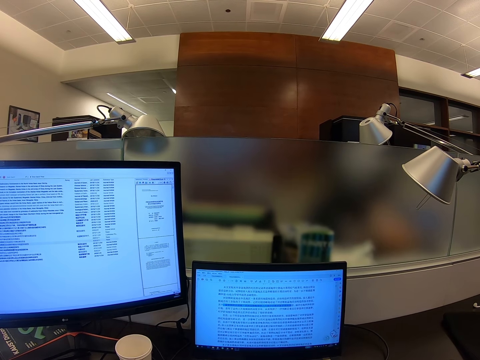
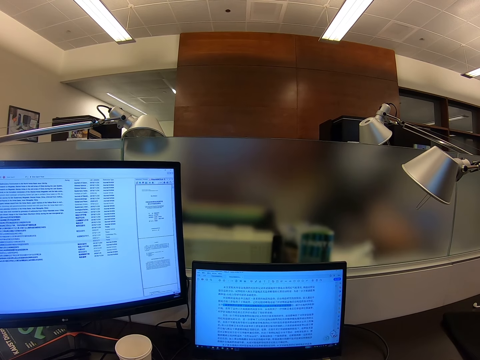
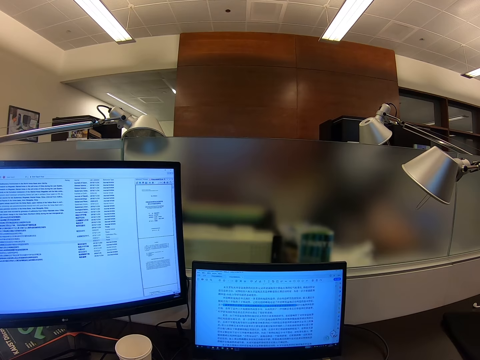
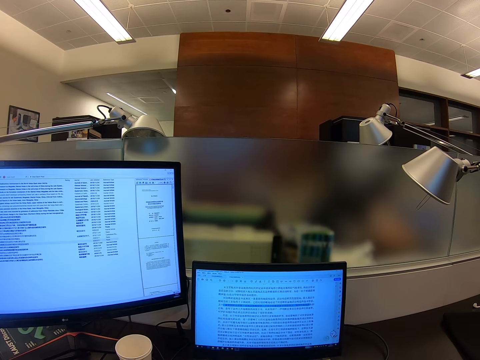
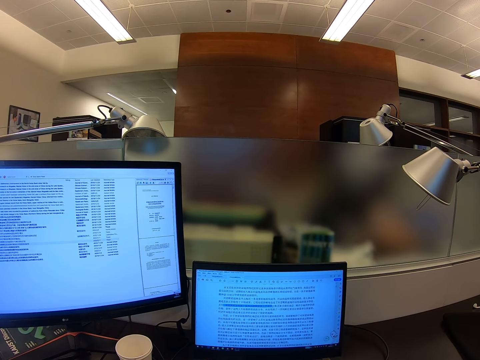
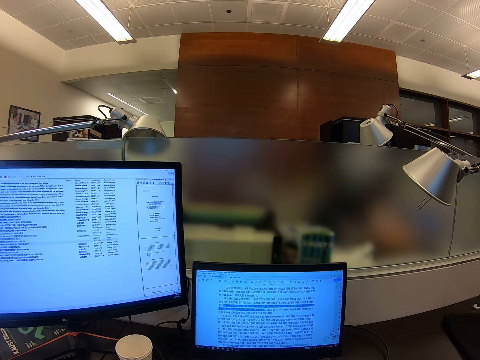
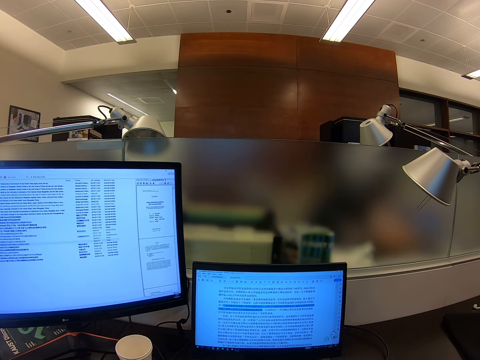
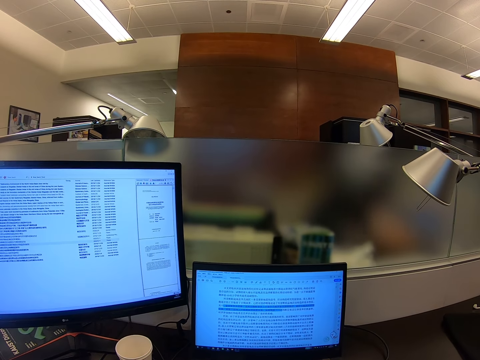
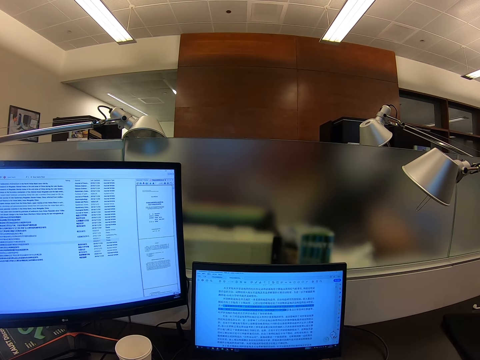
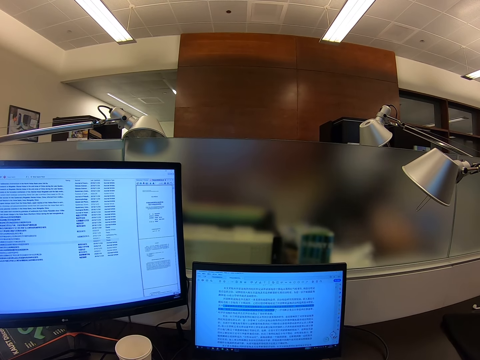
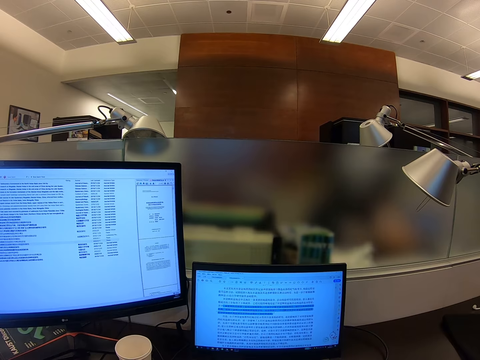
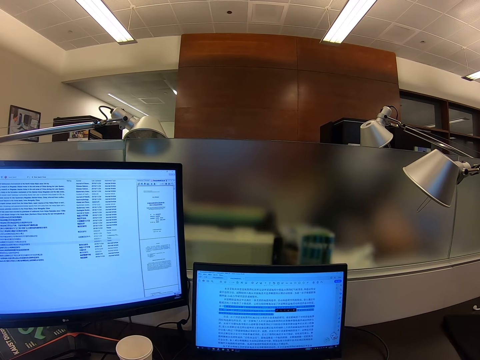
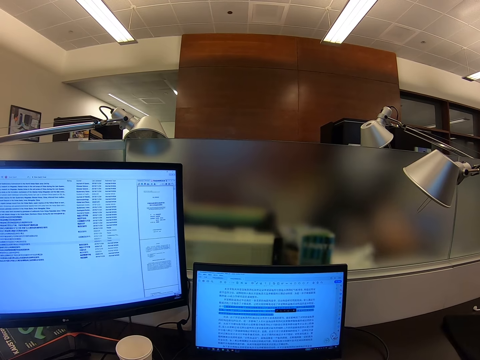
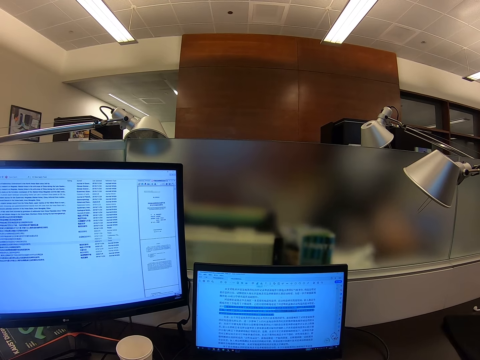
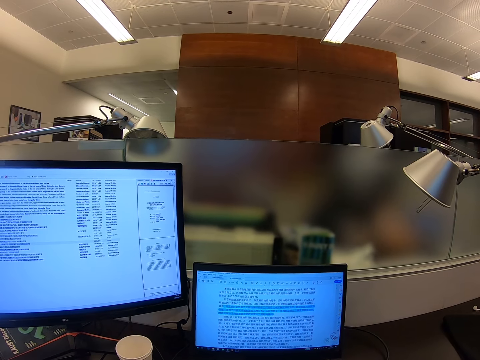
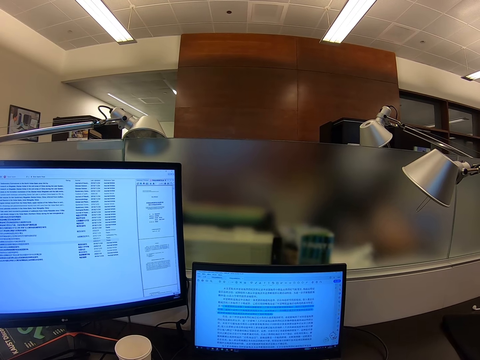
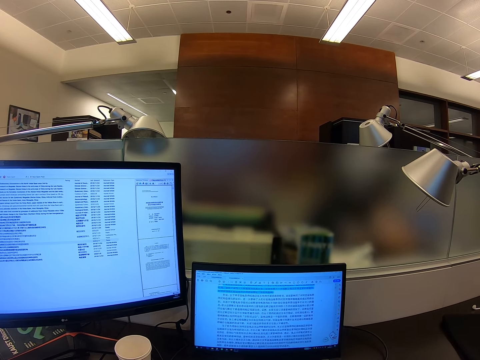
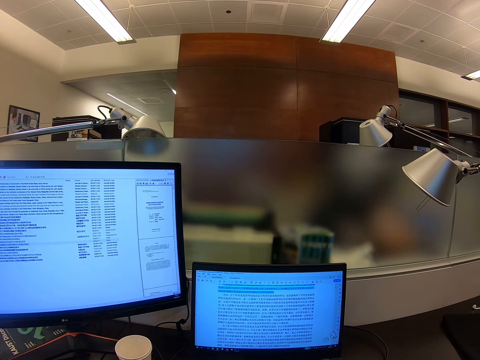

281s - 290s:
The camera wearer stares at the monitor.

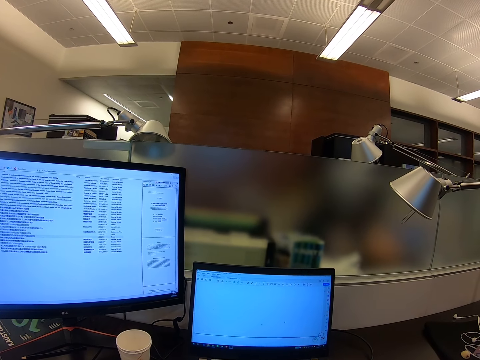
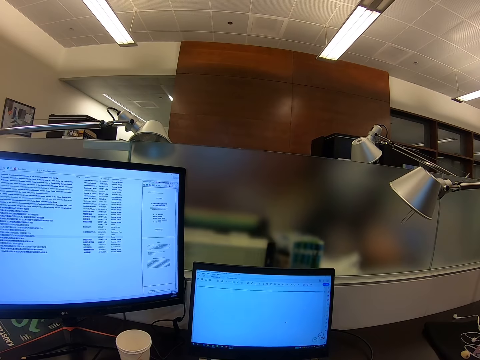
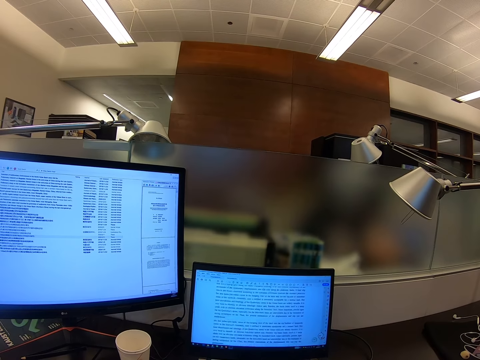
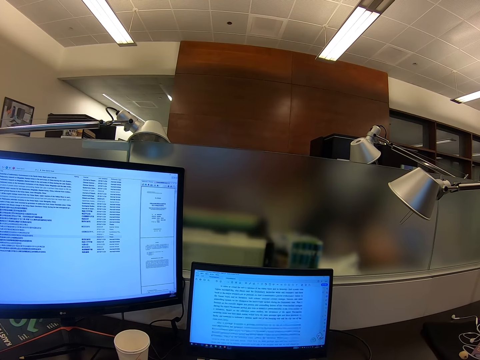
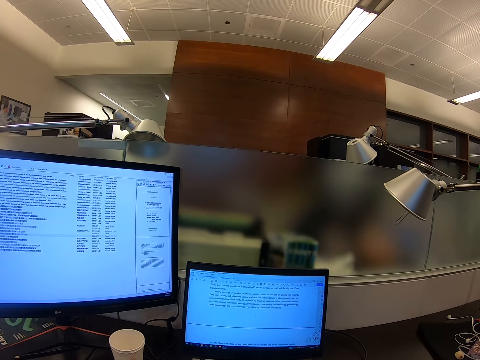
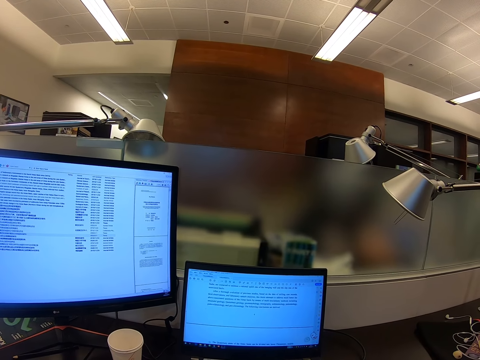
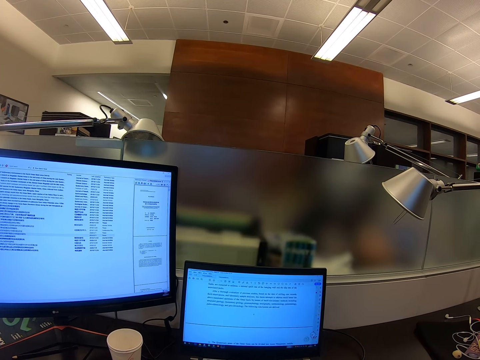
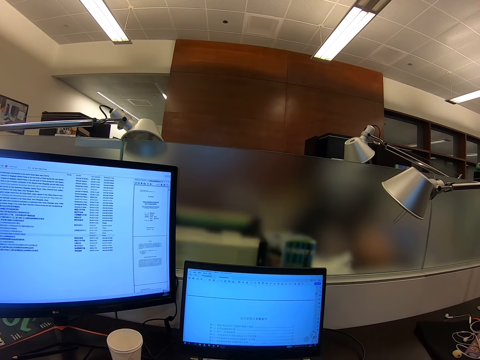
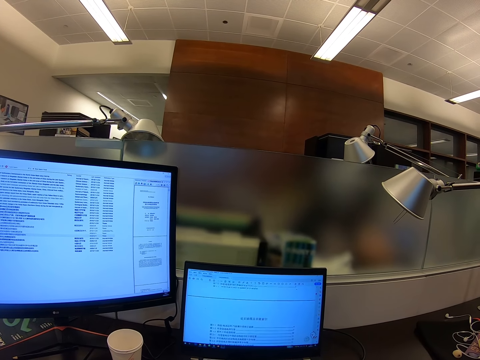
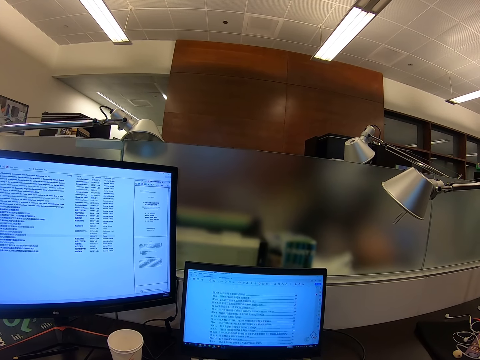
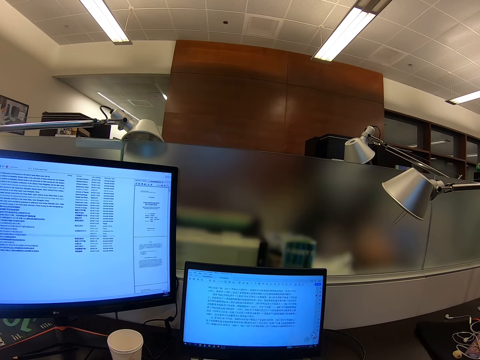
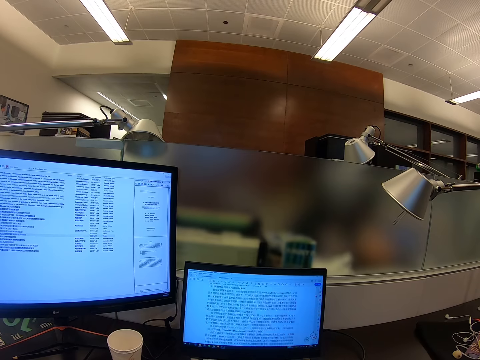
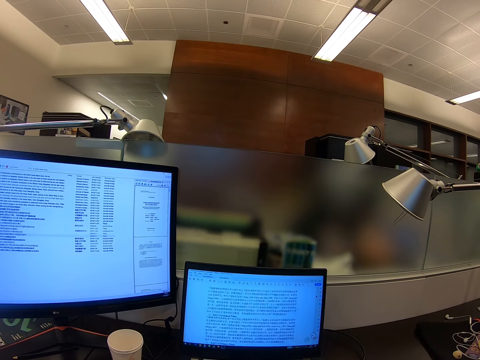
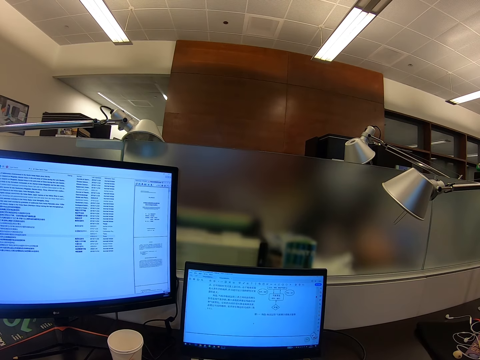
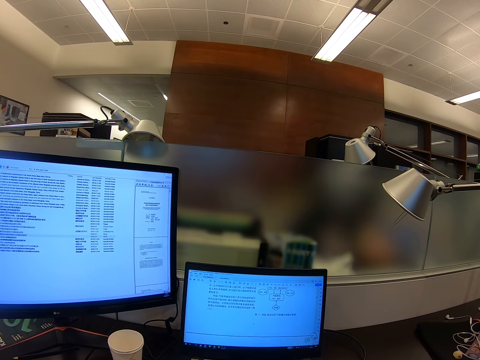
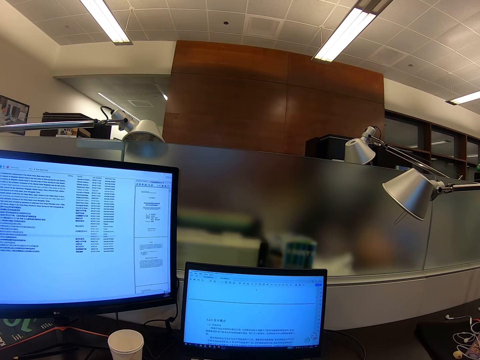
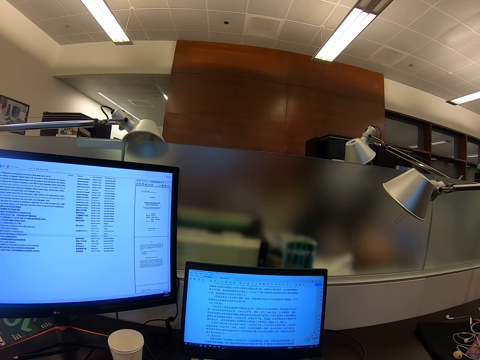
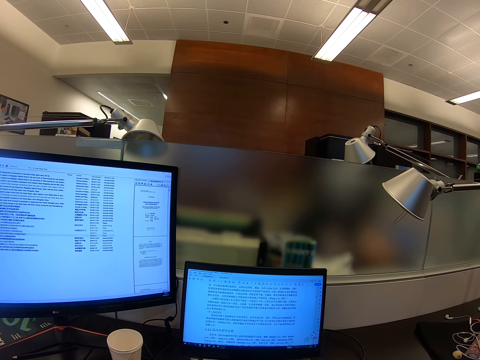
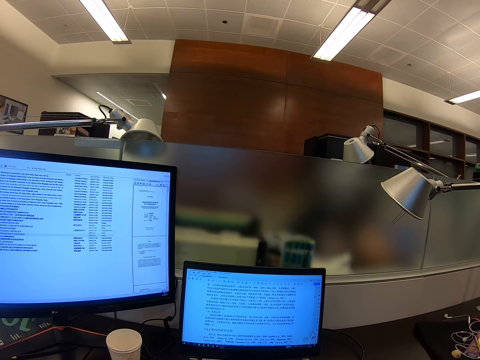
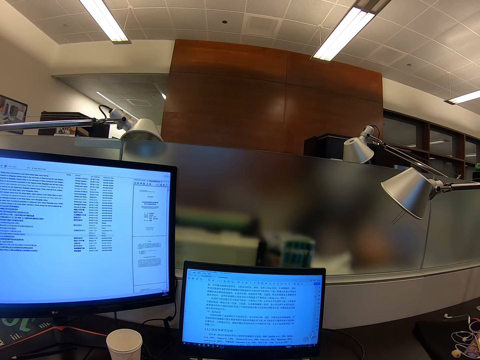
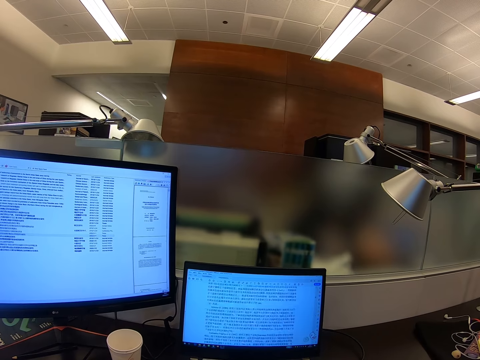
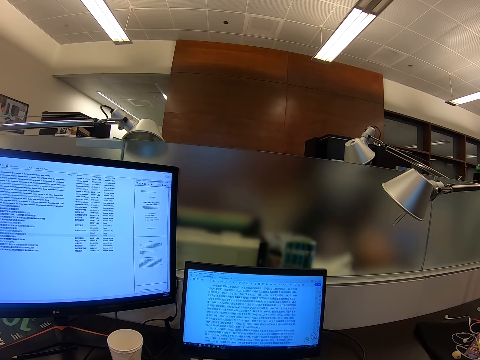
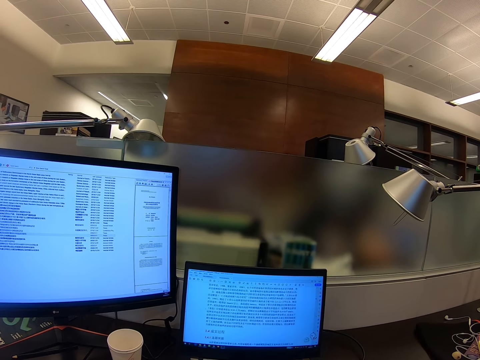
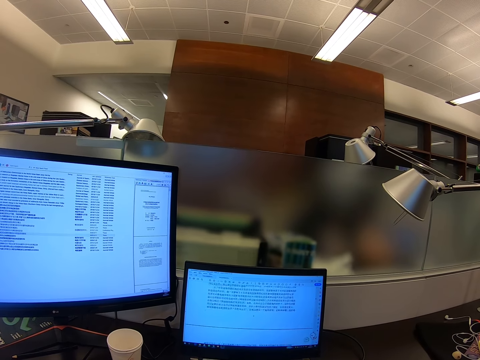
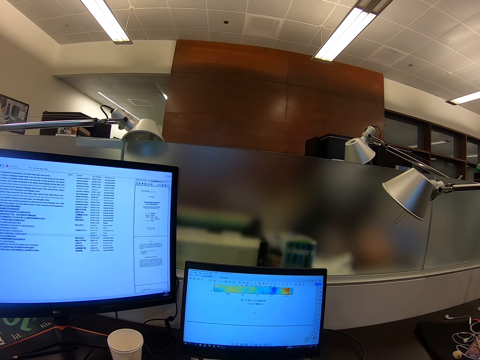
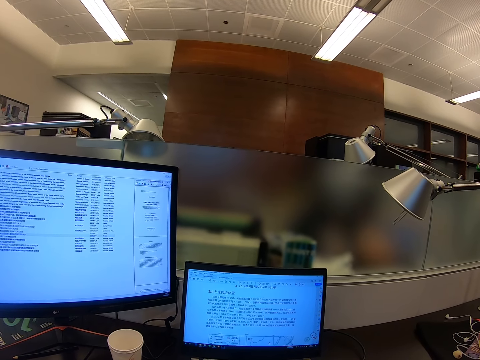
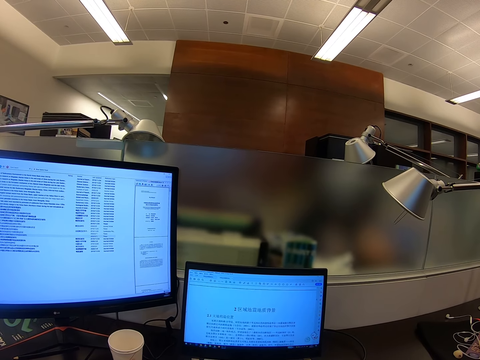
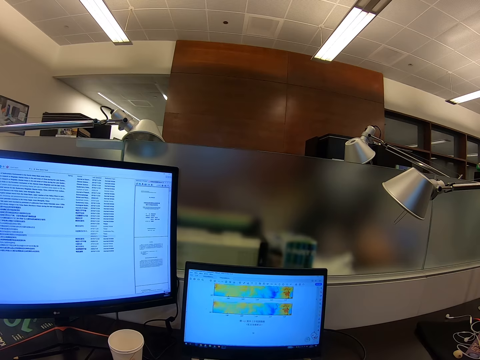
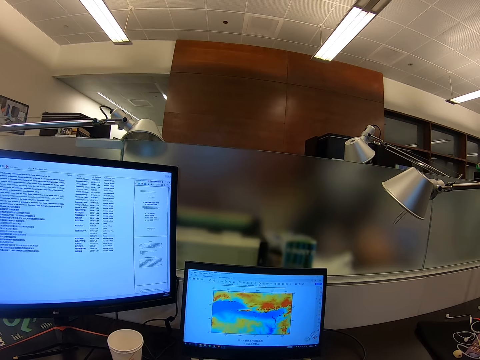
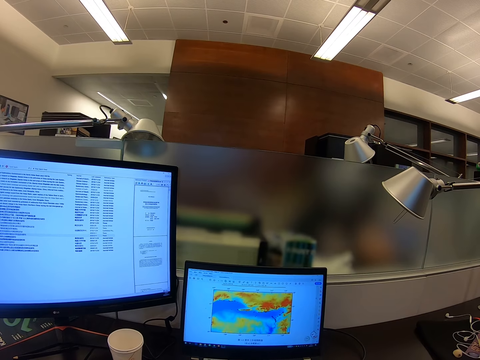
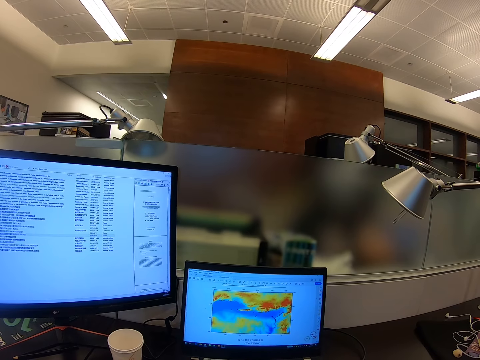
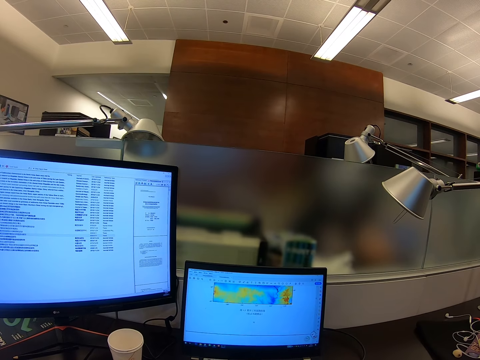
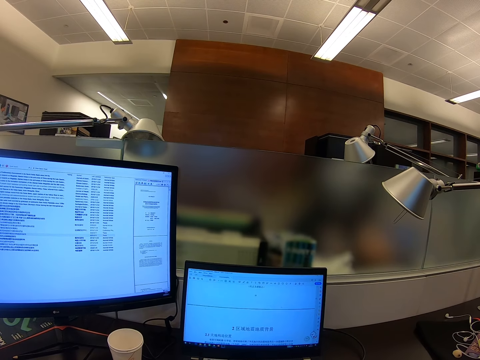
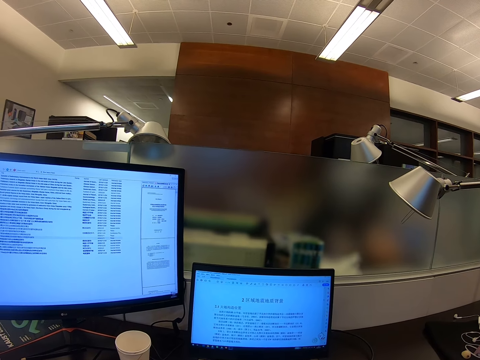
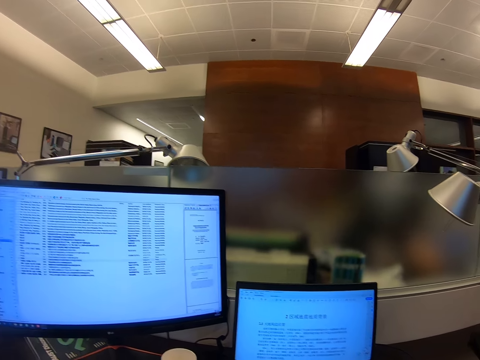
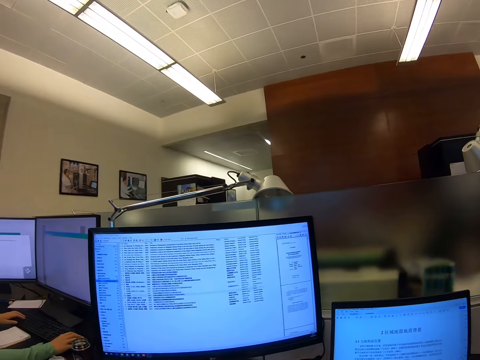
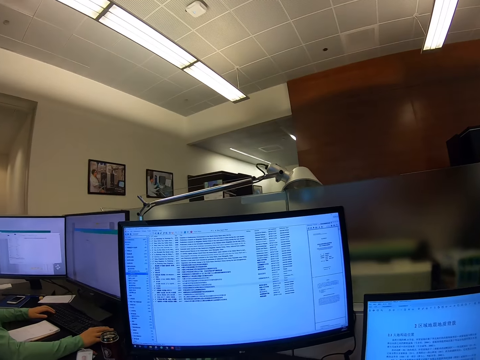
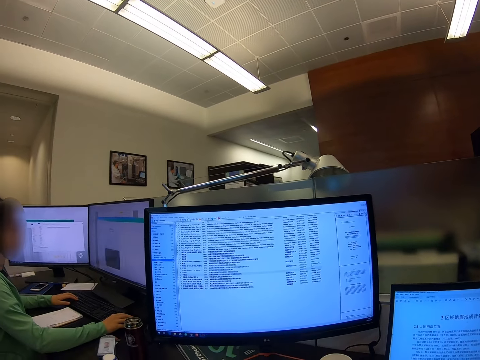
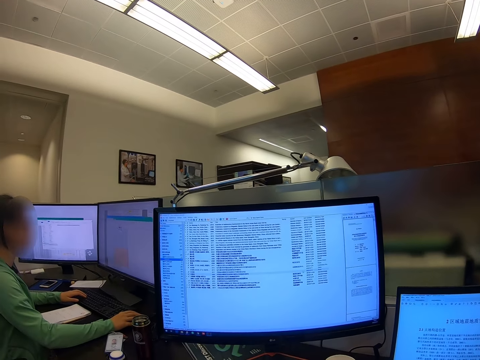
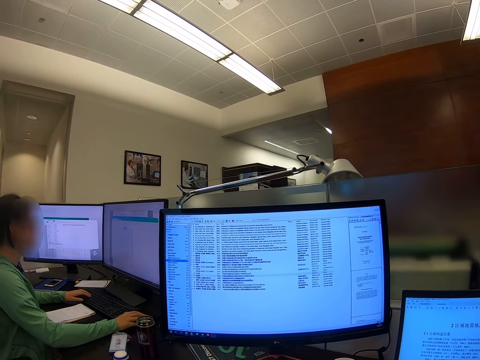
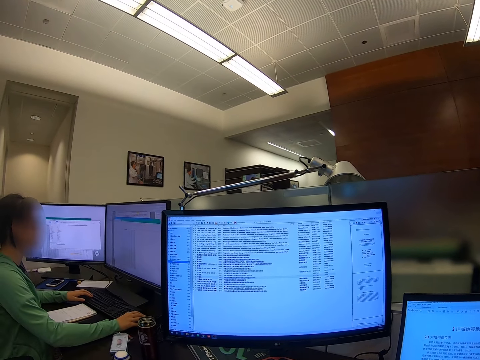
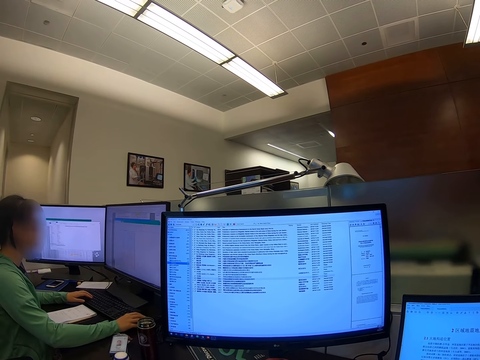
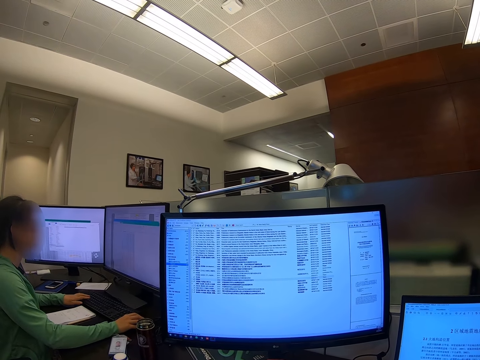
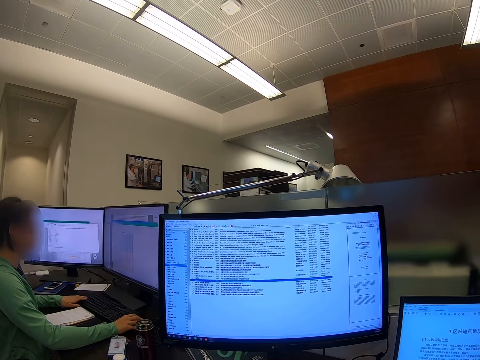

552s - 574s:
The camera wearer scrolls a computer. They stare at the computer. A man operates the computers.
